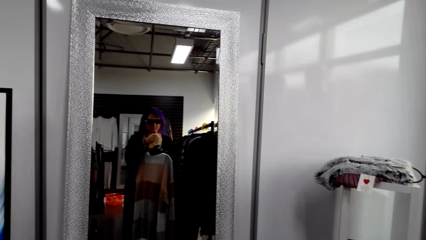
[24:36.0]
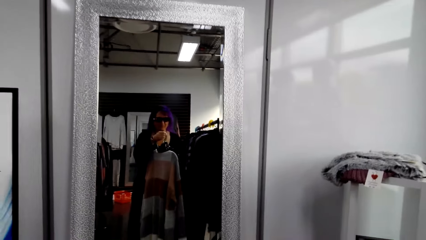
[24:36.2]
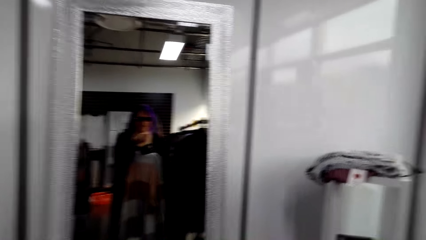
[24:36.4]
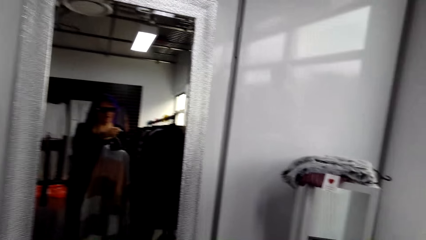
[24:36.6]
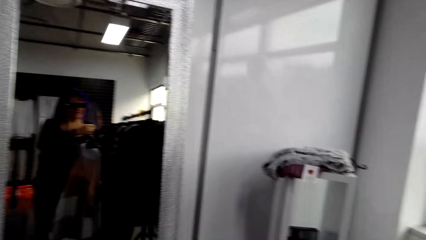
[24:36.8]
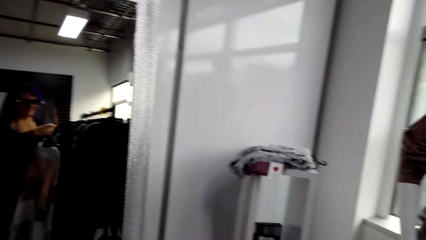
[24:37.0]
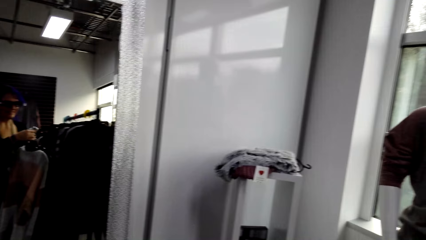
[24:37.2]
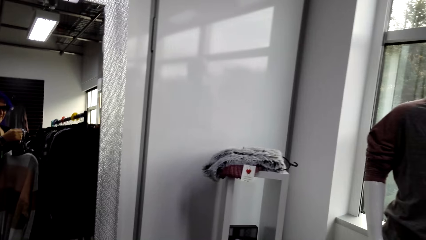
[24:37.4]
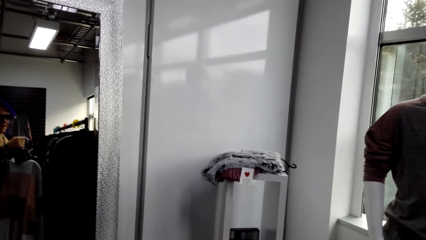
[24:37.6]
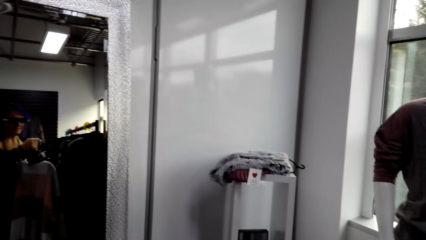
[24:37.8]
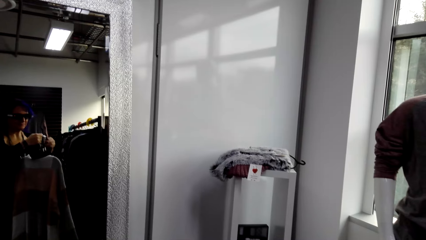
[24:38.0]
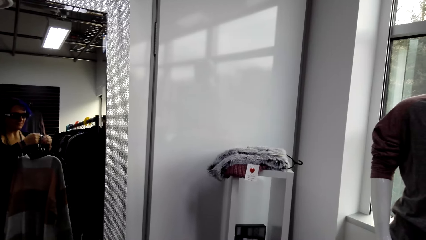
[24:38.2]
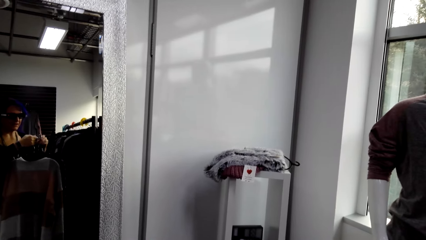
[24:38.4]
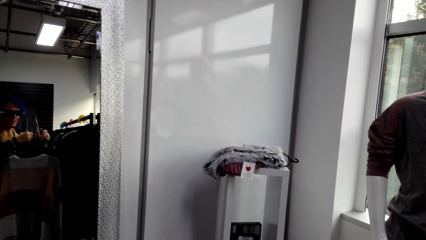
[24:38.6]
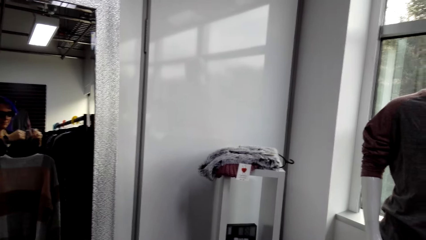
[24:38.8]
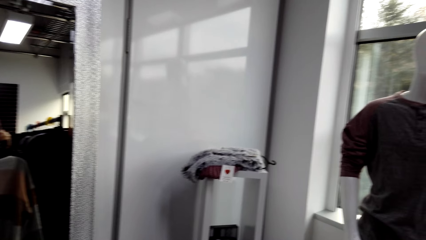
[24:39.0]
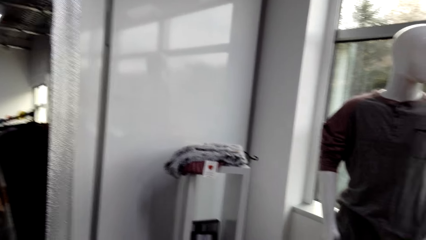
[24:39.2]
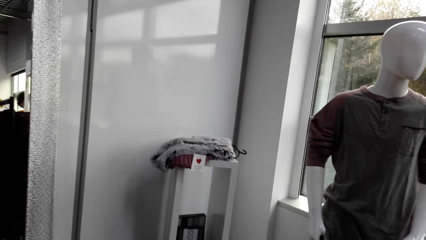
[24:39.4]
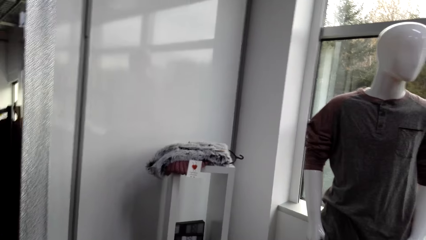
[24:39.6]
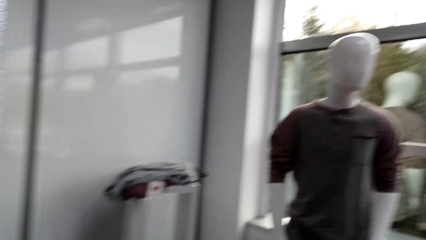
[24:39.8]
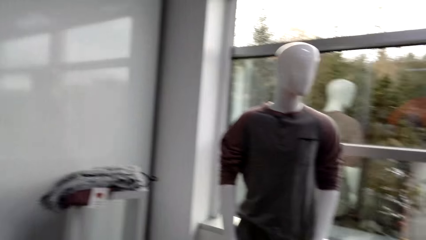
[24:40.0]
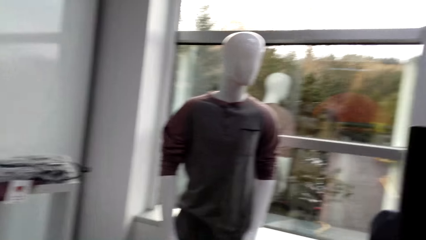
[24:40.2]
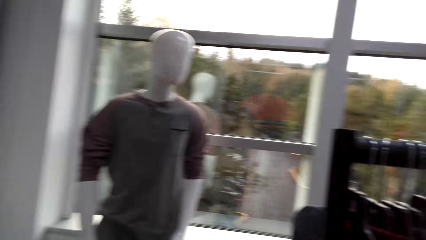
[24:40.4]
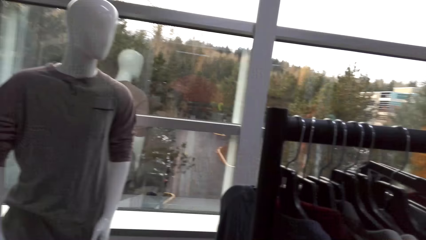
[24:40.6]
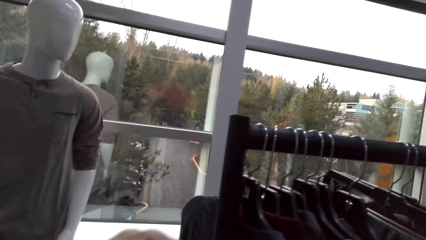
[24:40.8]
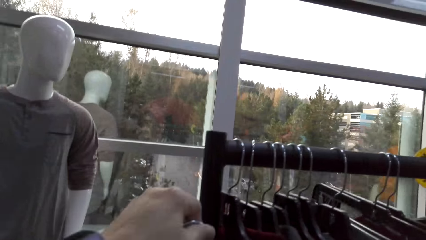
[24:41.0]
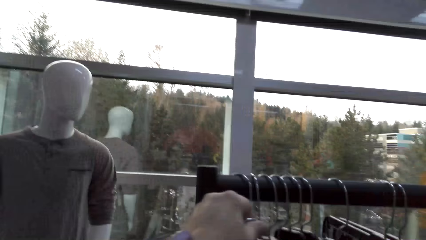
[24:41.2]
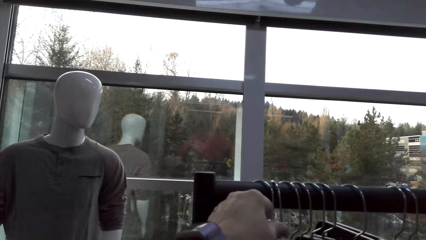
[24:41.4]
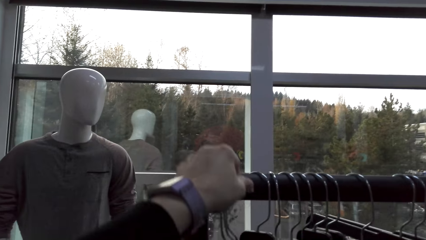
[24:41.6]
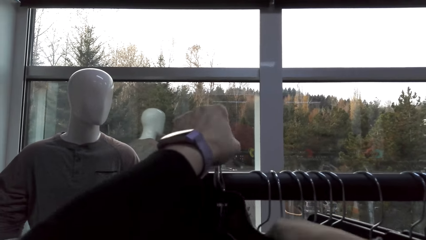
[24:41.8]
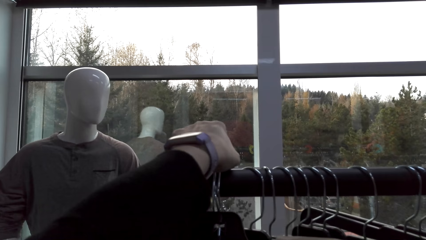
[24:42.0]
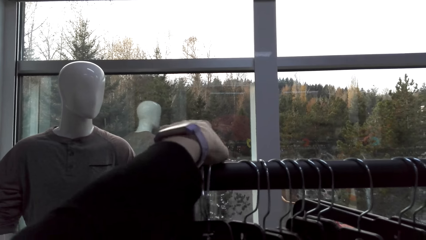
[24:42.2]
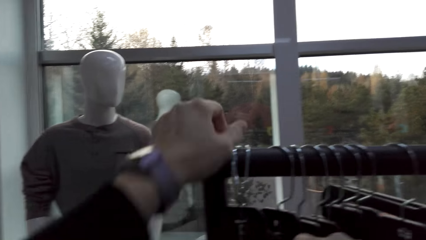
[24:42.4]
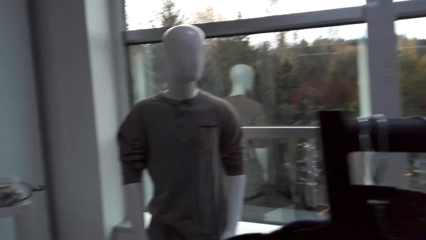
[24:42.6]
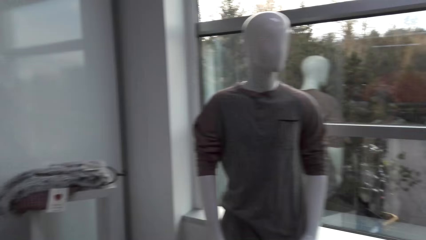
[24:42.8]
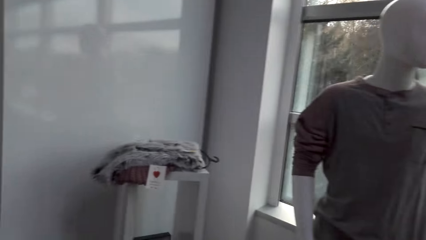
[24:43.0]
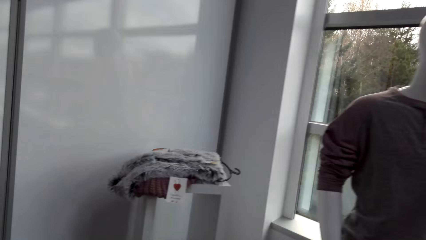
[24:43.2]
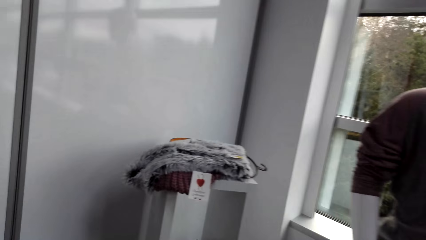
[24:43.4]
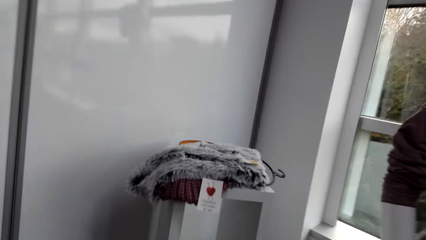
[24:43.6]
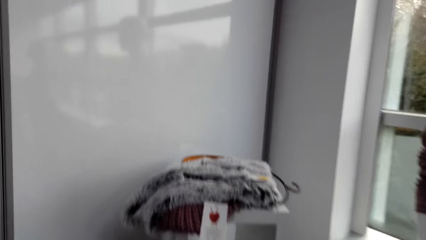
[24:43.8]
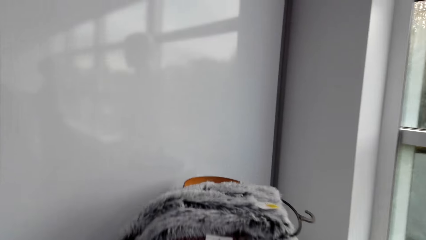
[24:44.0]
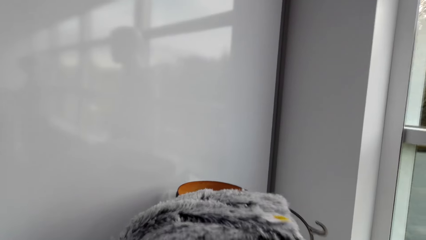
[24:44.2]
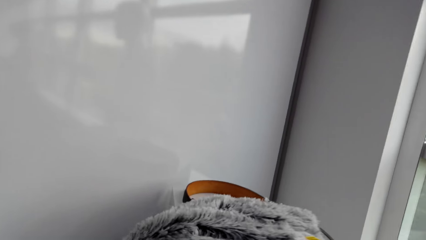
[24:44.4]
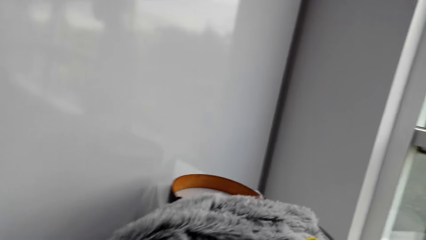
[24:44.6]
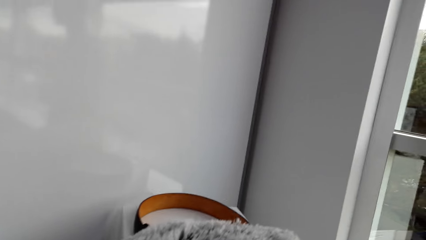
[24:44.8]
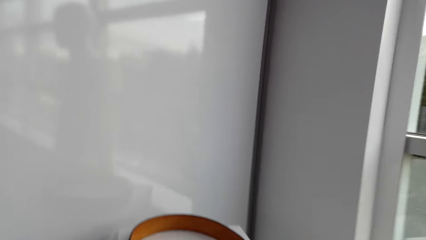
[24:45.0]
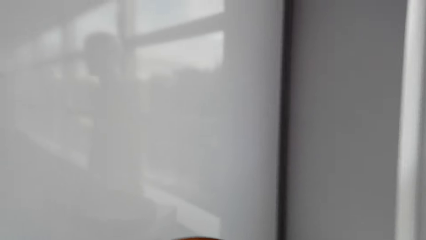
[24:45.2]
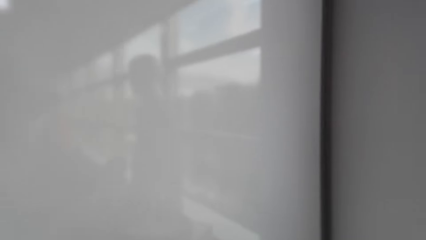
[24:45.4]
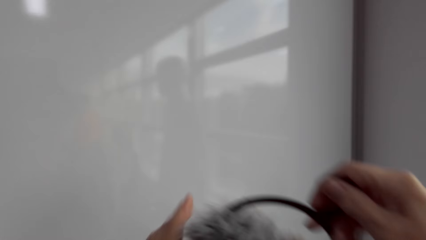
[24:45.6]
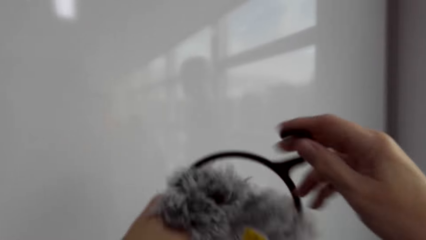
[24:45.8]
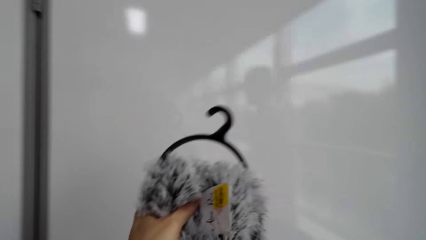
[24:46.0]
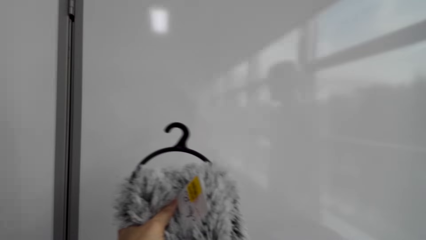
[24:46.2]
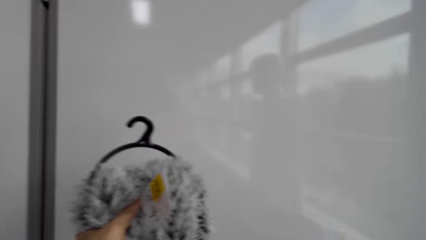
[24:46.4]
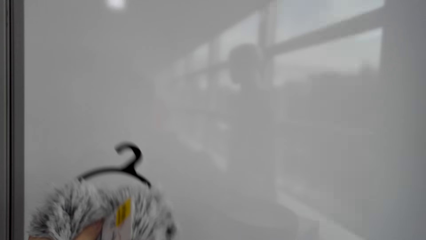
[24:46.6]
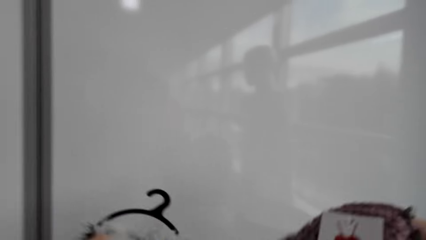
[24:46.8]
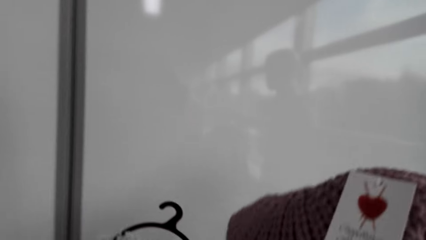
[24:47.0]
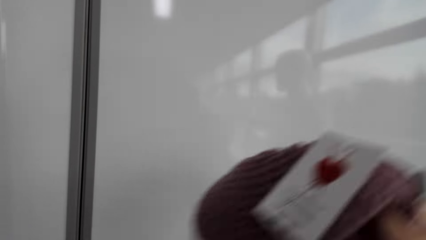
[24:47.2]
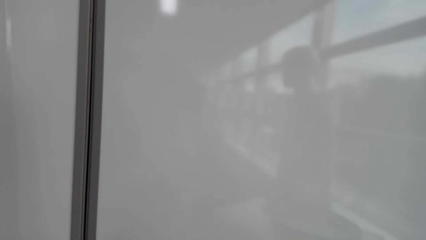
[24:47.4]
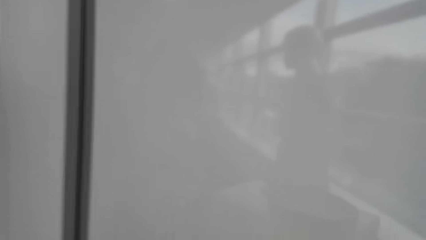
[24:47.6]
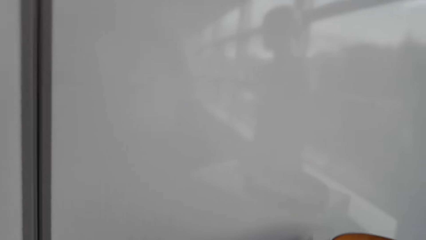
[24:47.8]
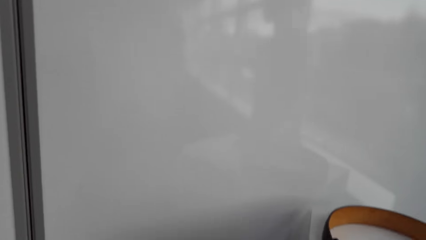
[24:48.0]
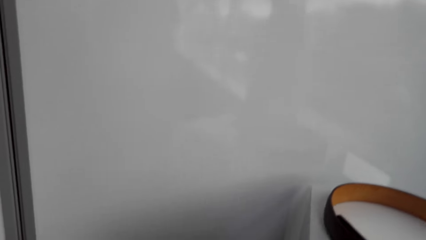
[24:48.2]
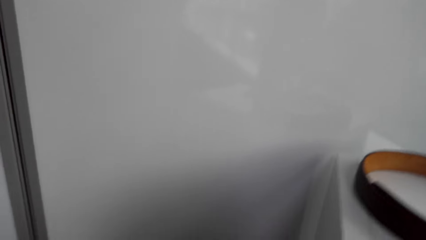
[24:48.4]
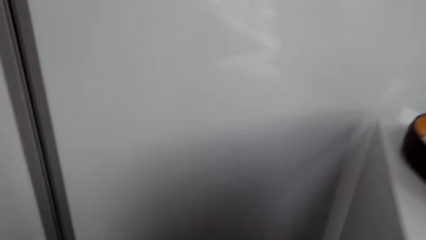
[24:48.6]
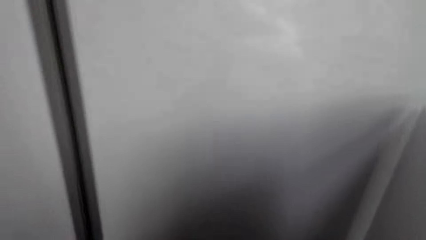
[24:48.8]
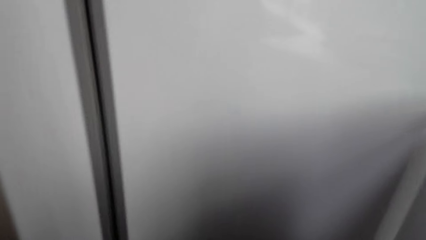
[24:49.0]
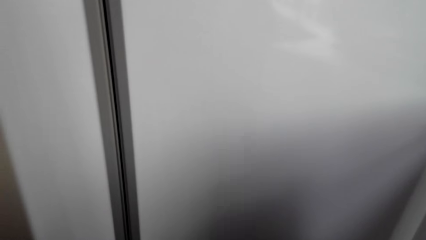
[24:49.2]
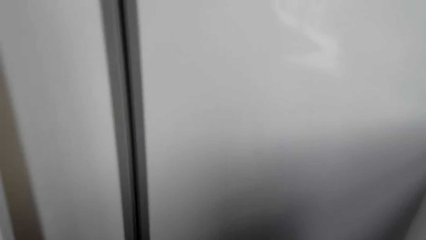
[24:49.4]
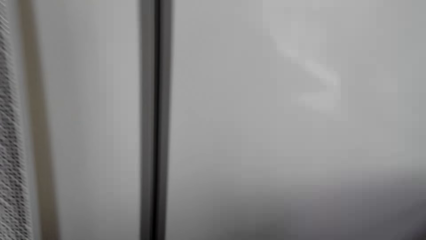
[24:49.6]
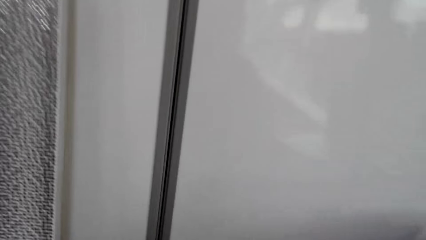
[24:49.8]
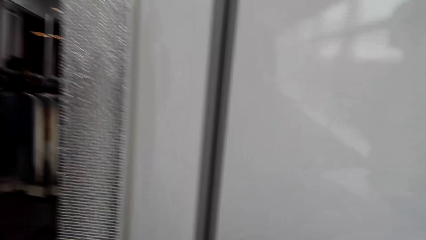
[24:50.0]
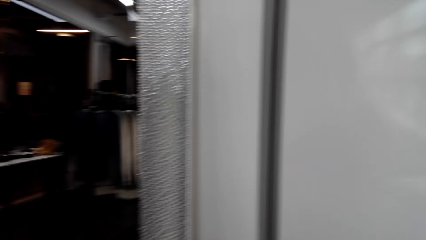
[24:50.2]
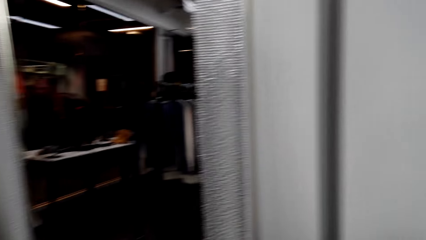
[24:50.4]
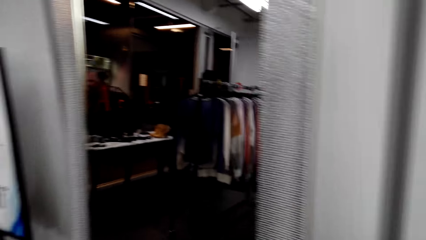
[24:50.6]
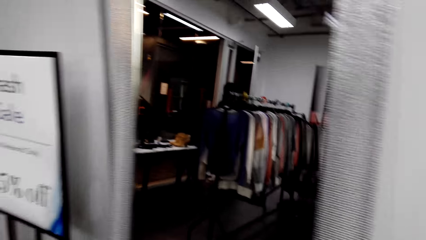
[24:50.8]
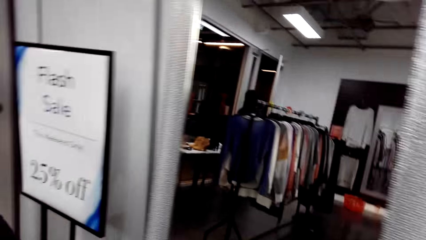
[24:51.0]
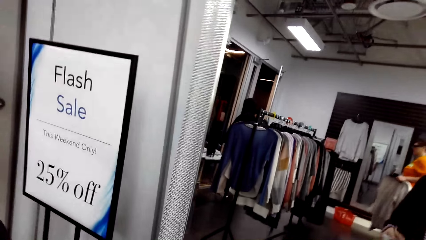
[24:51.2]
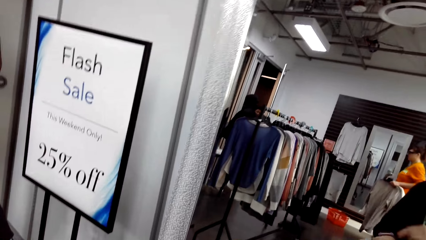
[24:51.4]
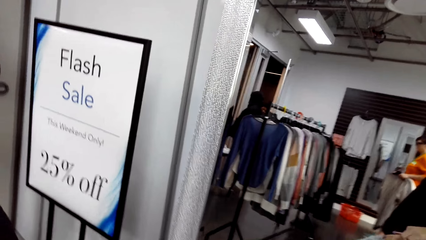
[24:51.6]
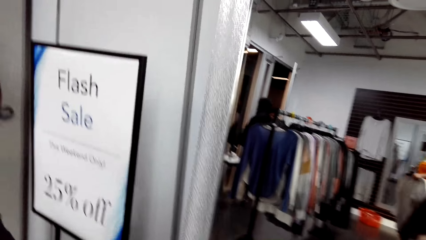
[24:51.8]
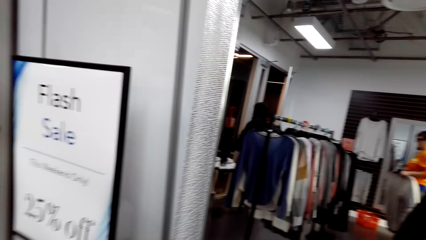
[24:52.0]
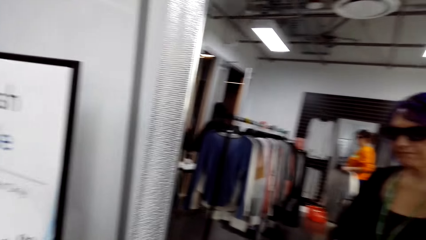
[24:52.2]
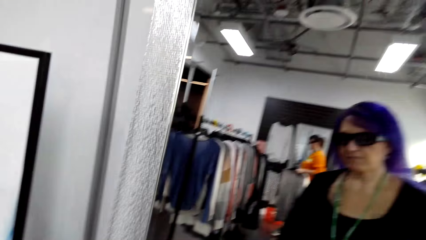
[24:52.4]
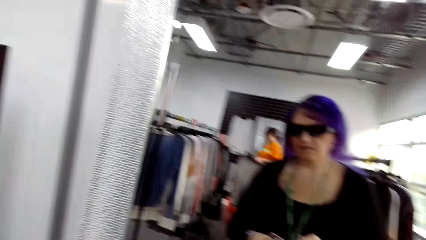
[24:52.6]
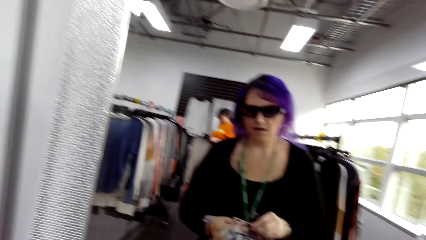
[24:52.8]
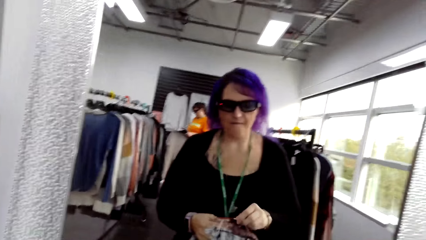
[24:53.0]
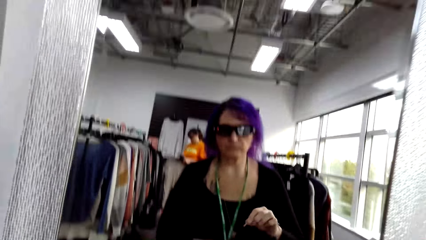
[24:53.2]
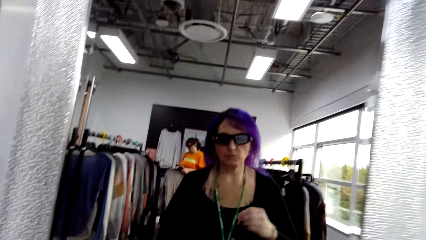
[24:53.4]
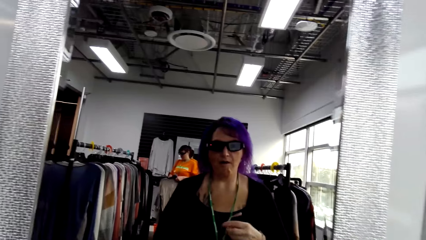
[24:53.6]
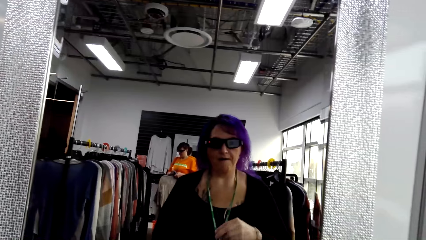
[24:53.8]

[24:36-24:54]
The camera wearer looks at the clothes. They look around in the clothes shop. They hang clothes. They walk around in the clothes shop. They adjust a fur scarf. They pick up the scarves. They adjust a hat. They bend down. They walk towards the mirror.
